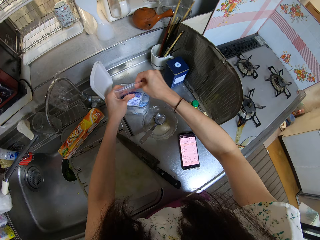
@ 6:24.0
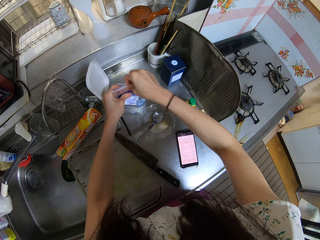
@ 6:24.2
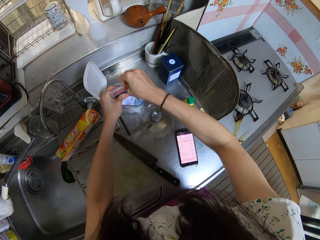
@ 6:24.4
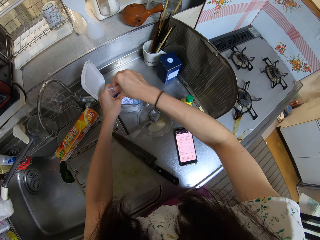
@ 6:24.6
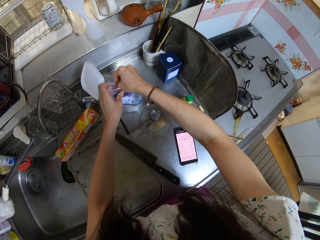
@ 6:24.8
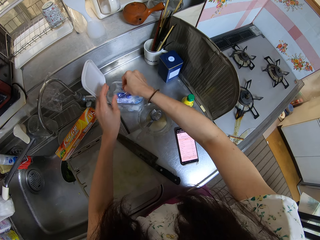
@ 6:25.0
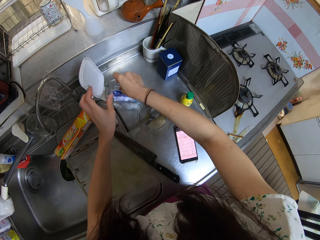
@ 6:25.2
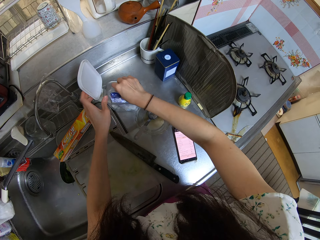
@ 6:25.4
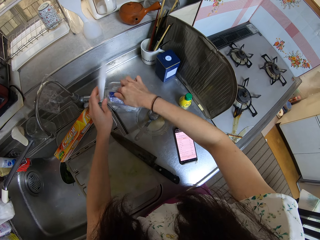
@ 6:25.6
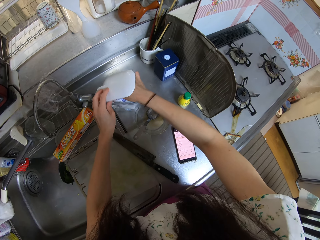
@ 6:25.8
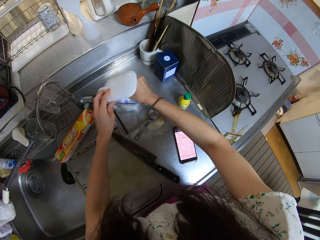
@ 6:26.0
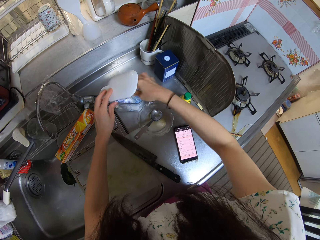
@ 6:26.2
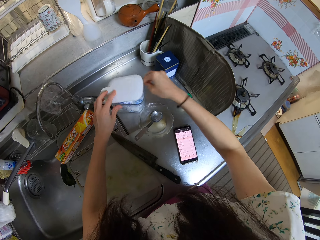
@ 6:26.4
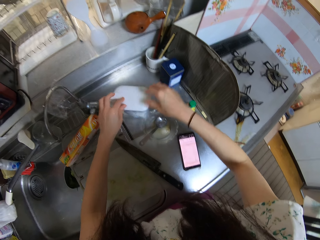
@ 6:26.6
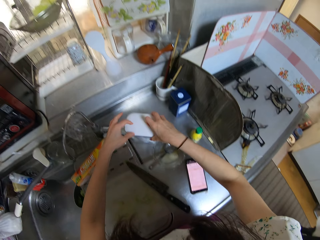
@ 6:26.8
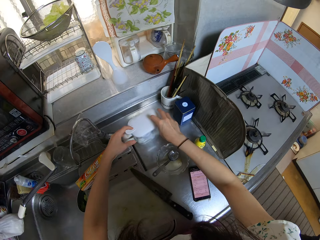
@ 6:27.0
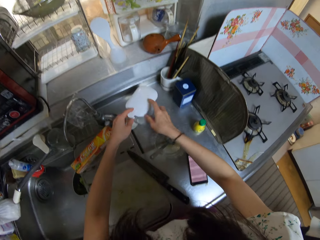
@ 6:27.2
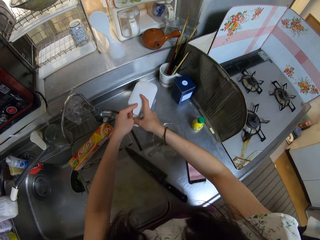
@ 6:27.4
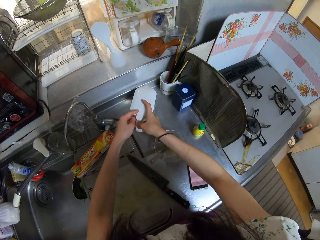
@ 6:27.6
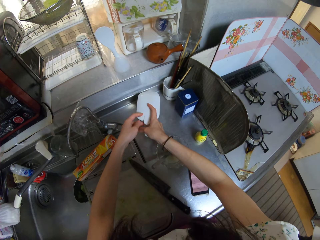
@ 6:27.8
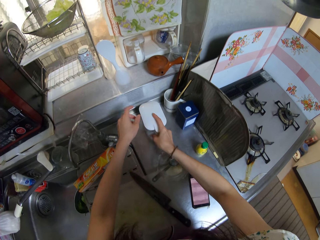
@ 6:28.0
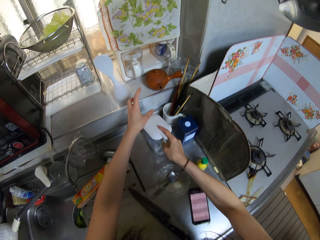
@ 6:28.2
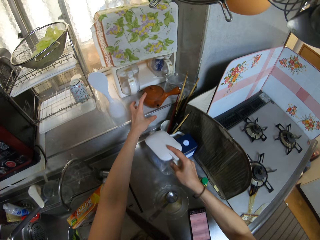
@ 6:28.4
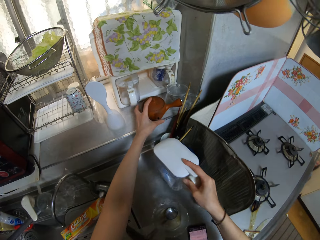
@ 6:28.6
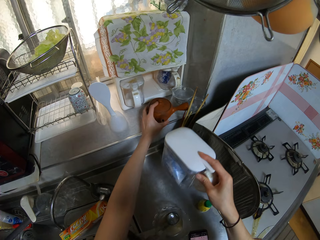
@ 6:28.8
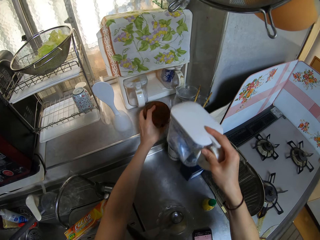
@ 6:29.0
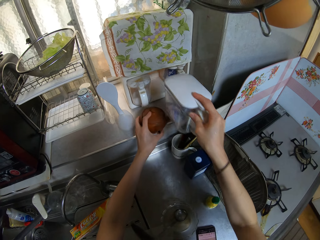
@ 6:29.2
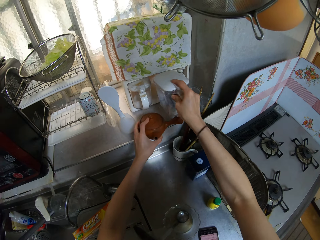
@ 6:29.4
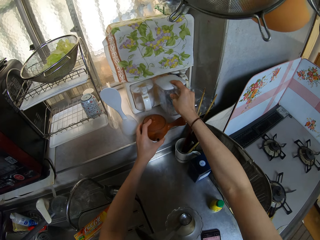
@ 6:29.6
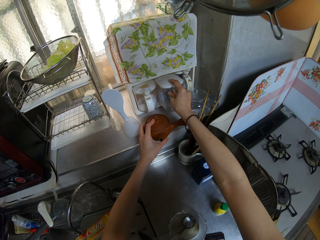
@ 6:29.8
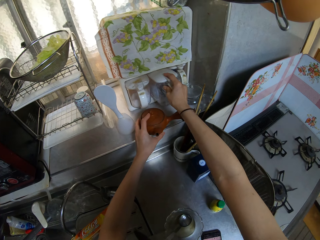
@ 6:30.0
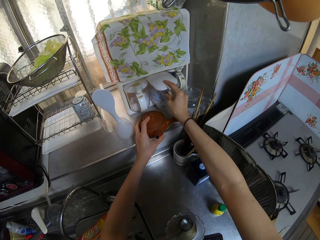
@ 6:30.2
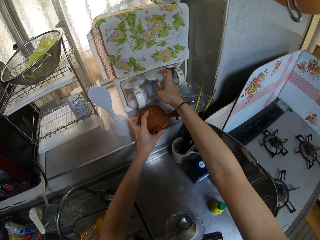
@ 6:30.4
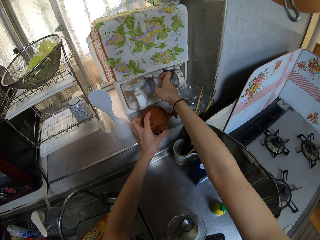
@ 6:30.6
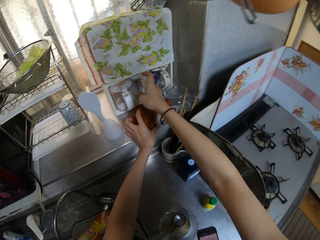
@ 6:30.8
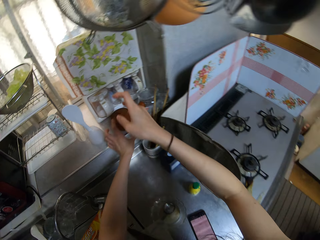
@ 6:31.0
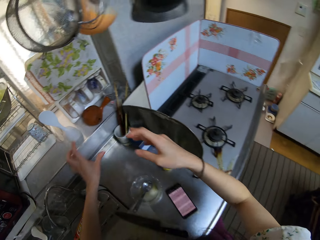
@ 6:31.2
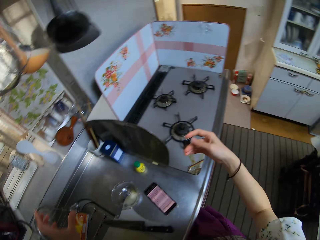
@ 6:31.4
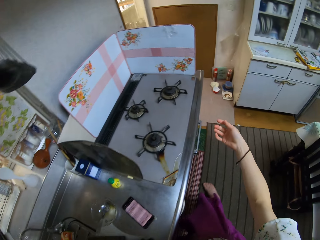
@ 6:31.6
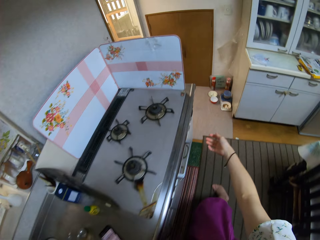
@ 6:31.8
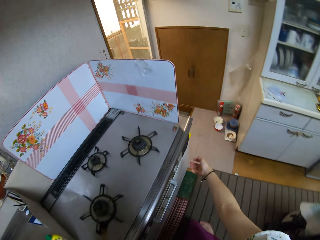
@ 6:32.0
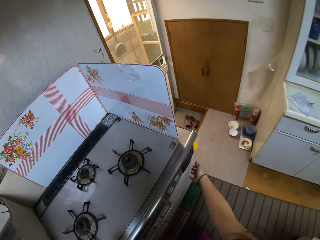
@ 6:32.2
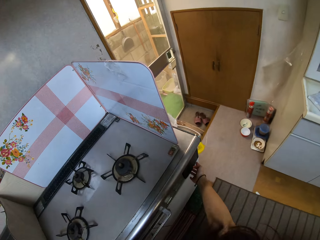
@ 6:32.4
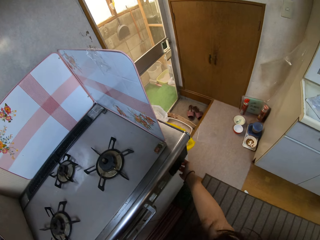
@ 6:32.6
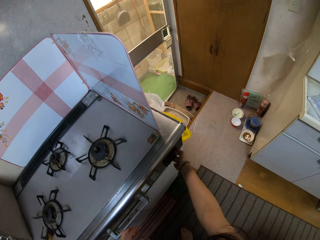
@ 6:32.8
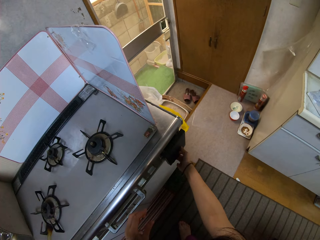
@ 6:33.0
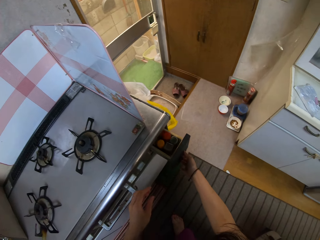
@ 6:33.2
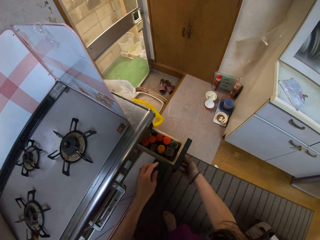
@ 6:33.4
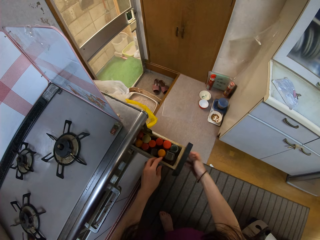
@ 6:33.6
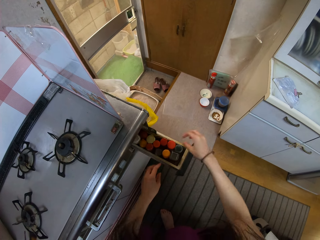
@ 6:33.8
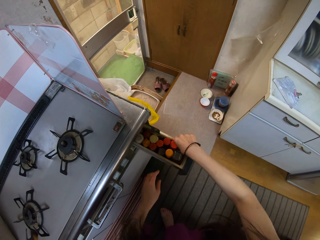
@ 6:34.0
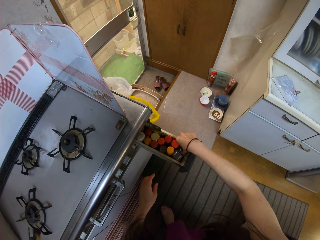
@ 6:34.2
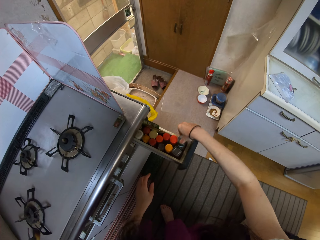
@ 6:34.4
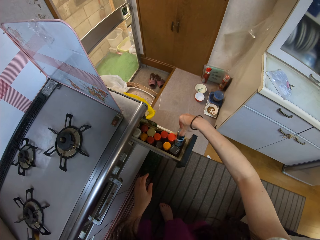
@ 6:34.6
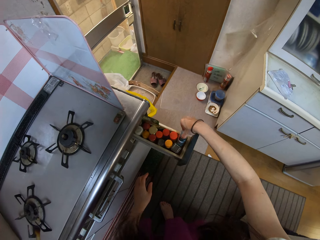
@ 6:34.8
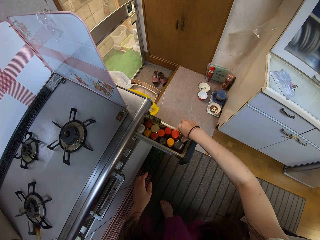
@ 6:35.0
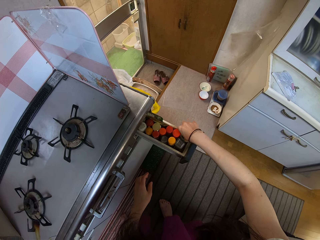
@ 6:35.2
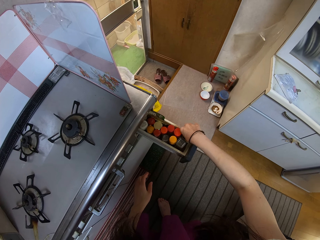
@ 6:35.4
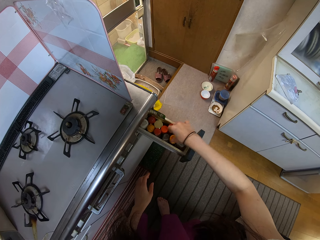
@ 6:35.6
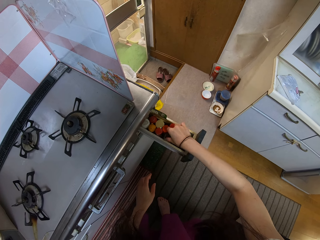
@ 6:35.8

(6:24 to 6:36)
The camera wearer seals the sachet. She folds down the pack. She closes the container. She moves the container to her right hand. She moves the tea pot in front of the shelf. She holds a kettle in hand. She places the container on the shelf. She moves the tea pot in front of the shelf. She opens a drawer. She lifts a bottle in the drawer. She touches the bottle in the drawer.

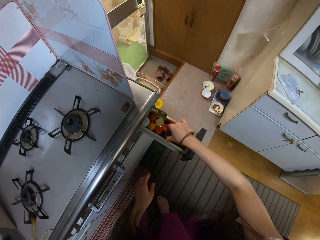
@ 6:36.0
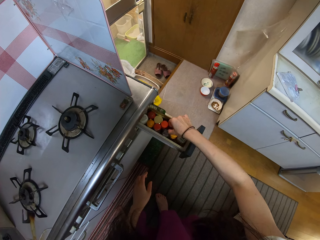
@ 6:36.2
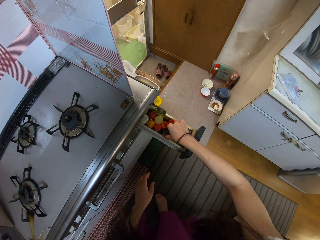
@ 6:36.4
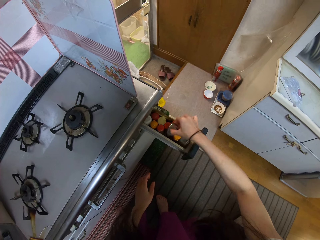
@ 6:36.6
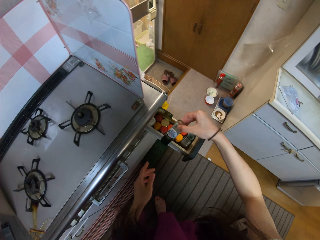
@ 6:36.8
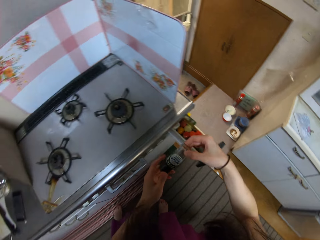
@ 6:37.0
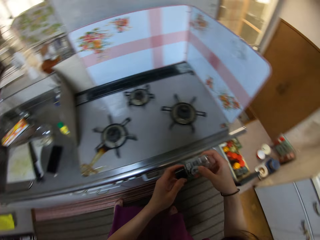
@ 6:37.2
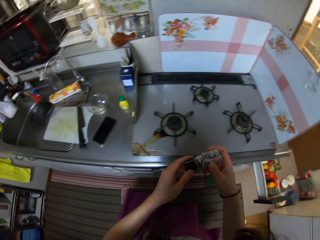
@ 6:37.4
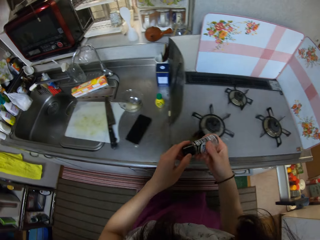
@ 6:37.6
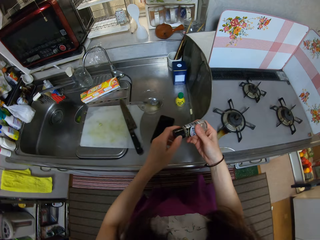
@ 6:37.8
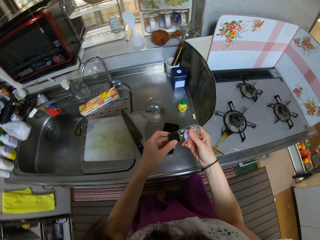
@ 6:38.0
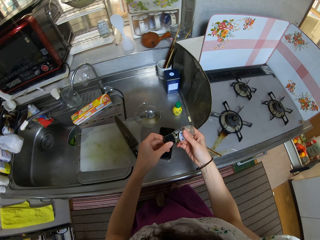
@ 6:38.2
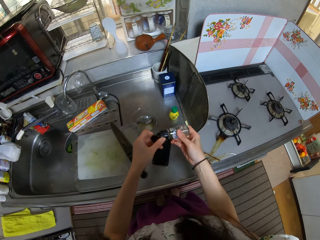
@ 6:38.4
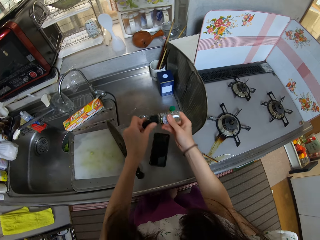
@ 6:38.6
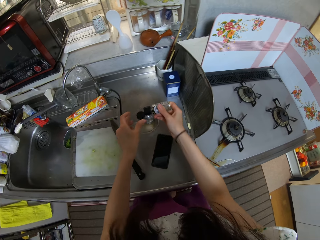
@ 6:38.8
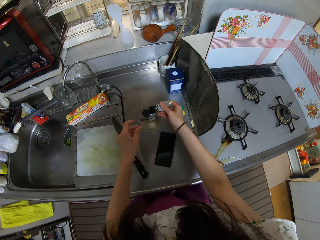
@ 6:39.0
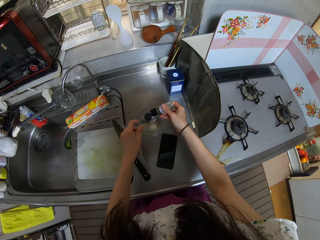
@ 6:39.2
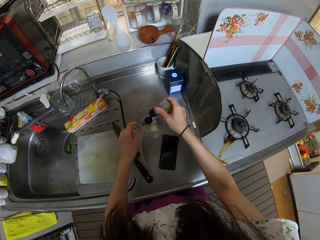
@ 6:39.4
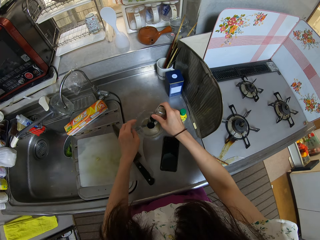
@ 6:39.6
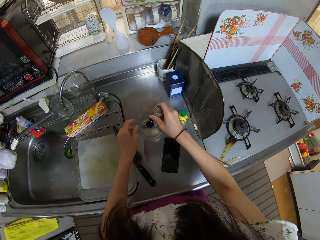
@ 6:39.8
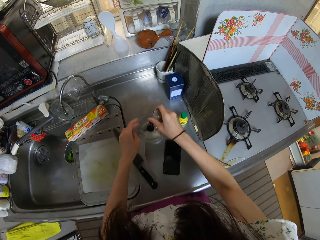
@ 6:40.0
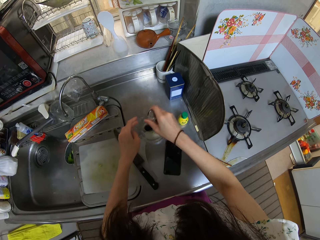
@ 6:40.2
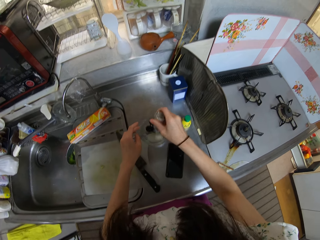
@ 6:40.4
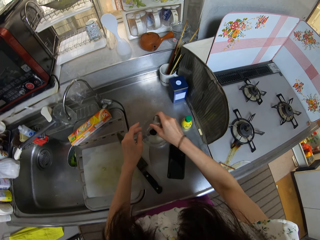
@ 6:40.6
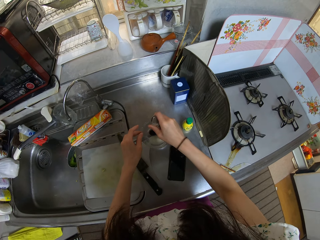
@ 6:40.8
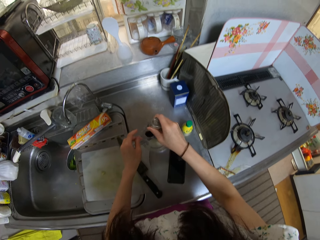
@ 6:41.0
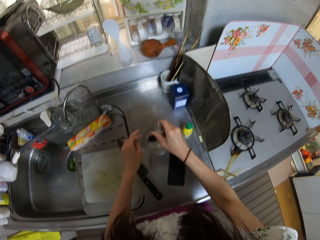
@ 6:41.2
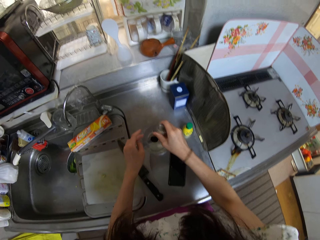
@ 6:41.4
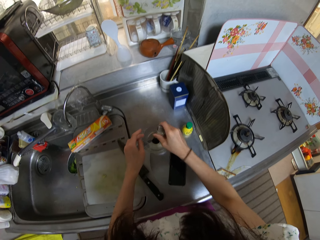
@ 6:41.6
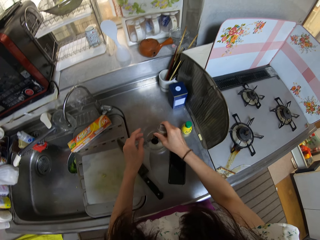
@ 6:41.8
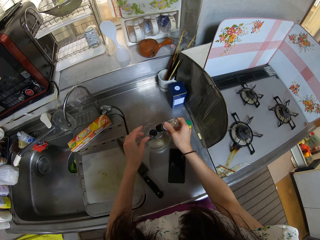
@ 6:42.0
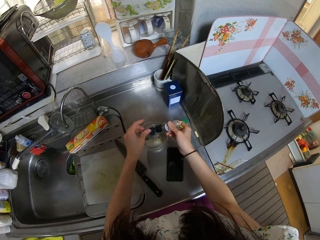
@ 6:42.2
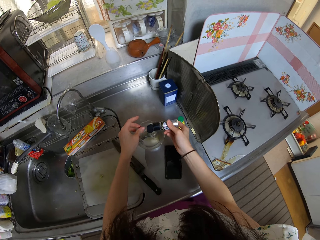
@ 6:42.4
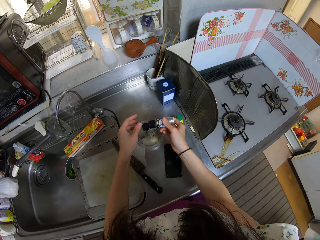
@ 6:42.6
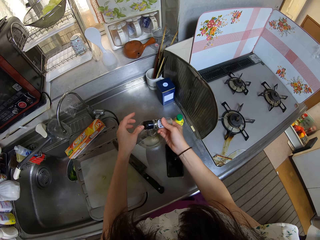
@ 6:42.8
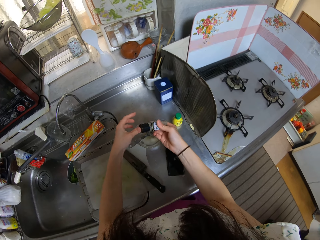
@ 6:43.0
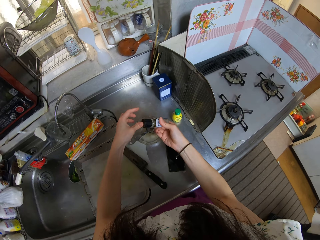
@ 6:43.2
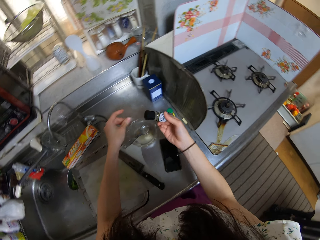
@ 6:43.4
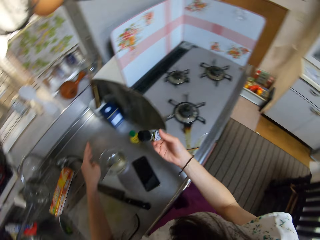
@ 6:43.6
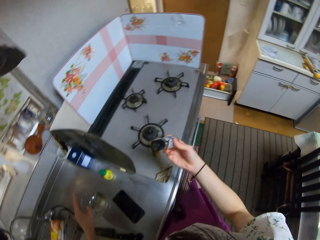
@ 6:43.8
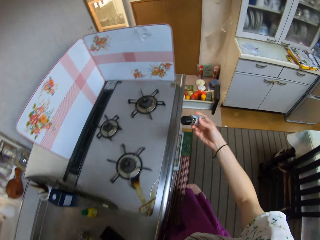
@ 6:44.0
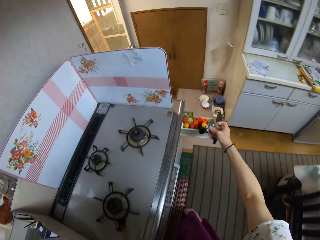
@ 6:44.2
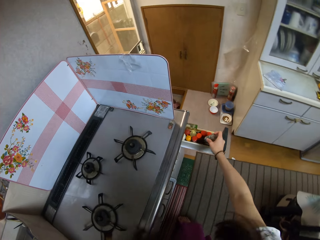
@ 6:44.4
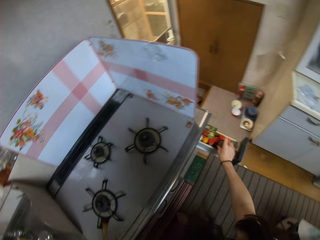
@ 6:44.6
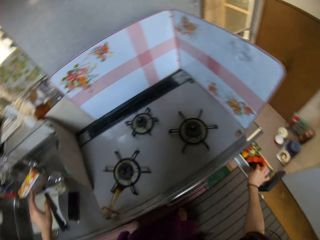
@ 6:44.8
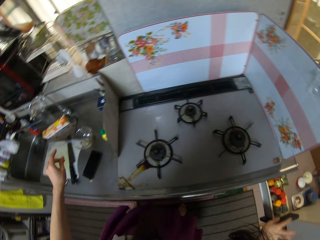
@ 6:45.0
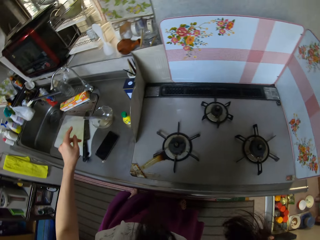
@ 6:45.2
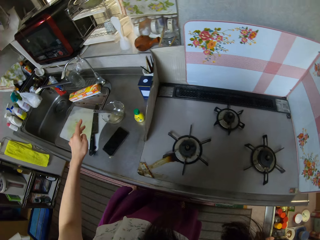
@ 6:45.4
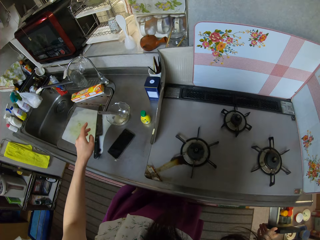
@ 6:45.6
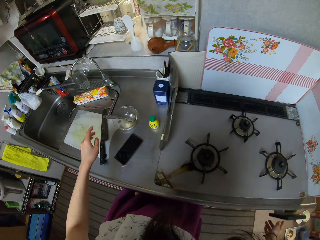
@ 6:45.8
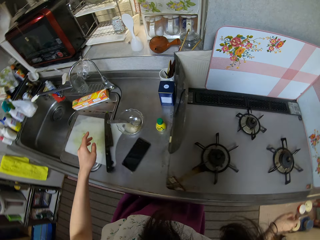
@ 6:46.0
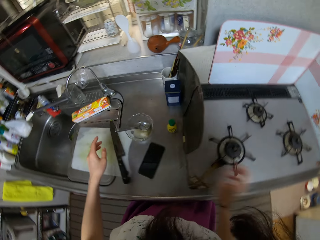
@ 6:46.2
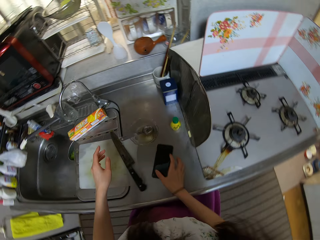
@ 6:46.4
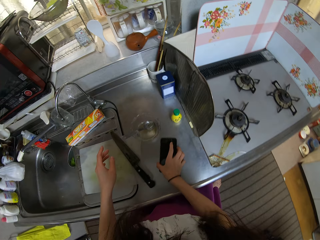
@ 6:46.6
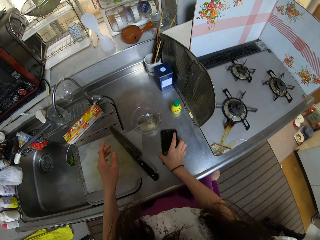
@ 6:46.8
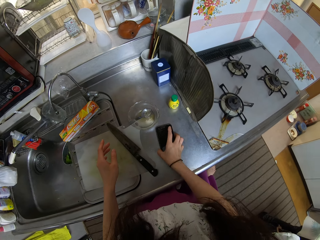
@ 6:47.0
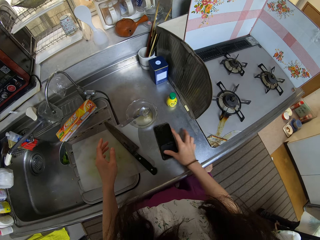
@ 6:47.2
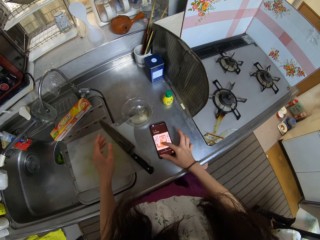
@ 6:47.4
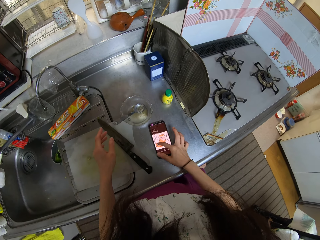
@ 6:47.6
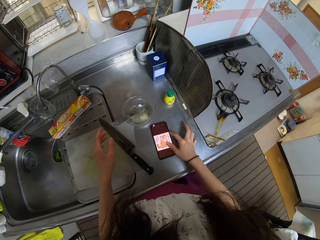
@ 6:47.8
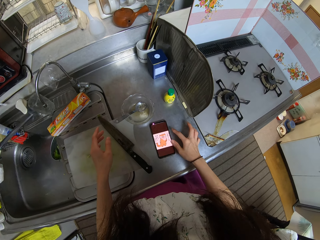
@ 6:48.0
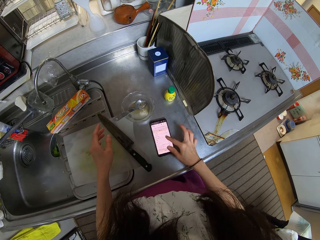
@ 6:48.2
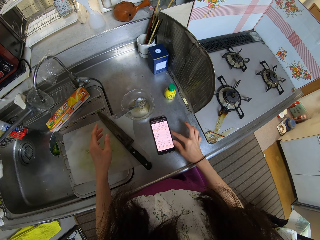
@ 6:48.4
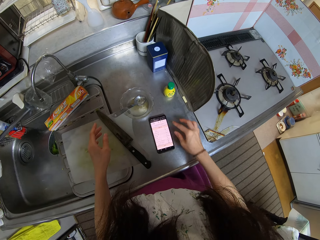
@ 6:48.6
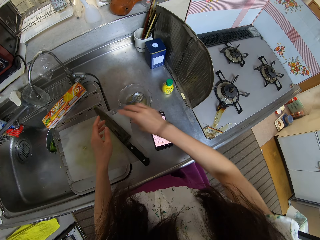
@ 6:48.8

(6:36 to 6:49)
The camera wearer drops the bottle. She takes another bottle from the drawer. She opens the bottle. She pours the liquid in the bottle in the bowl. She shakes the bottle. She closes the bottle. She drops the bottle in the drawer. She closes the drawer. She turns on the phone on the counter. She swipes the screen of the phone. She presses the phone with her finger.
